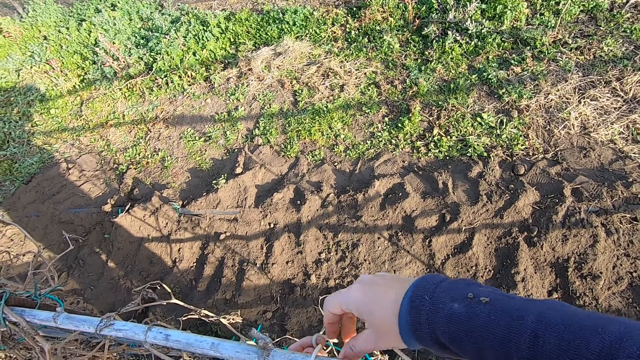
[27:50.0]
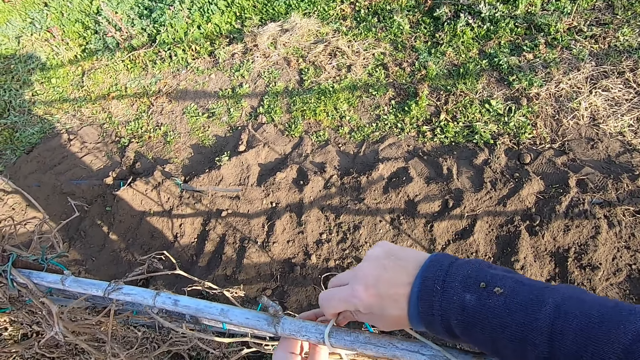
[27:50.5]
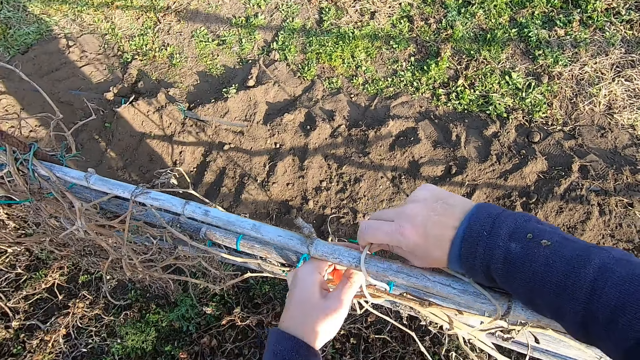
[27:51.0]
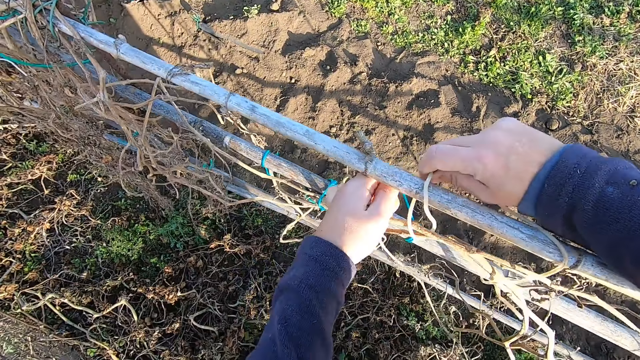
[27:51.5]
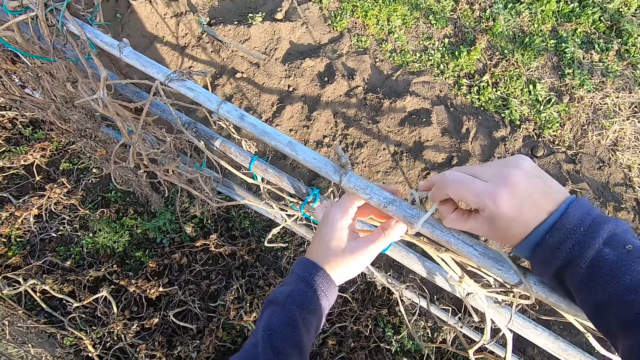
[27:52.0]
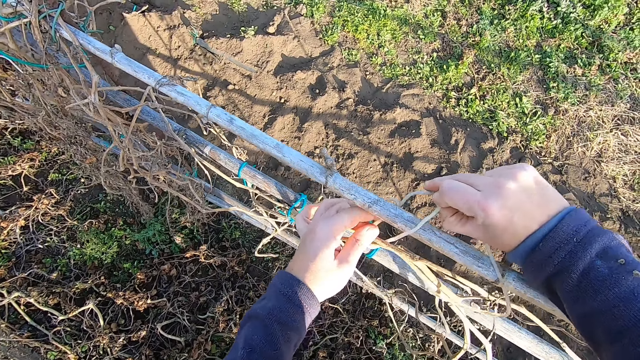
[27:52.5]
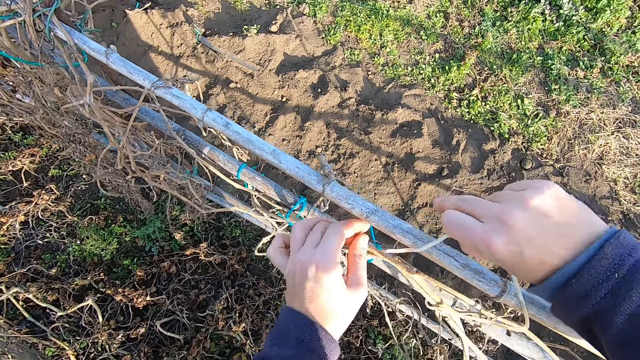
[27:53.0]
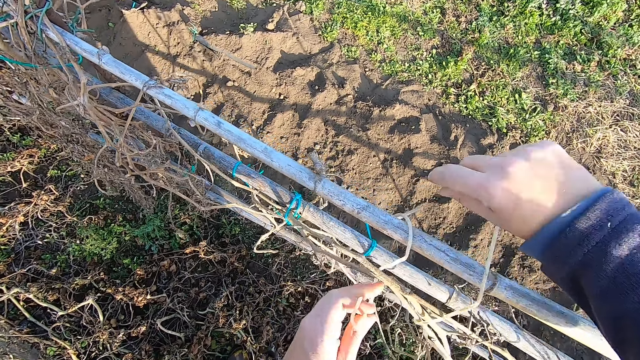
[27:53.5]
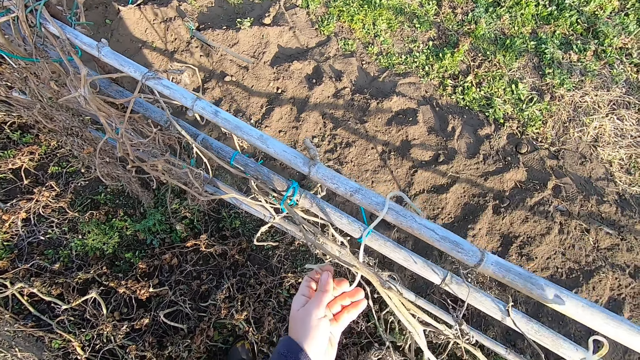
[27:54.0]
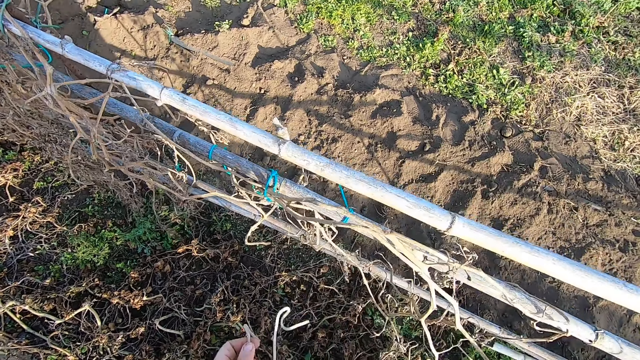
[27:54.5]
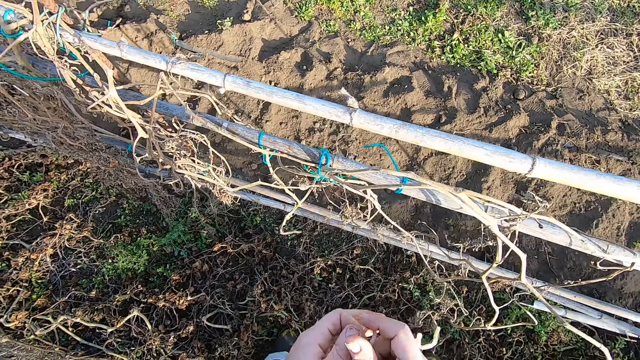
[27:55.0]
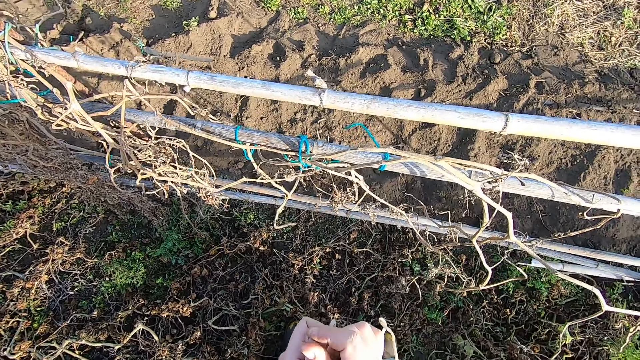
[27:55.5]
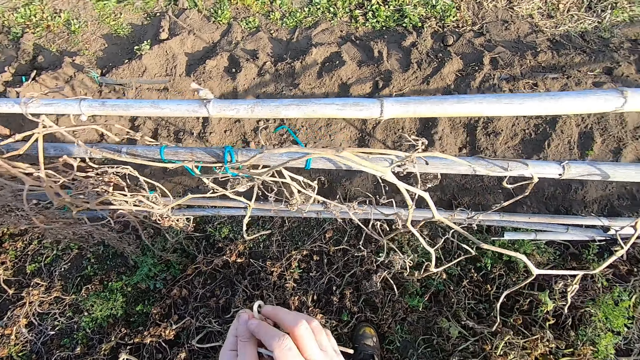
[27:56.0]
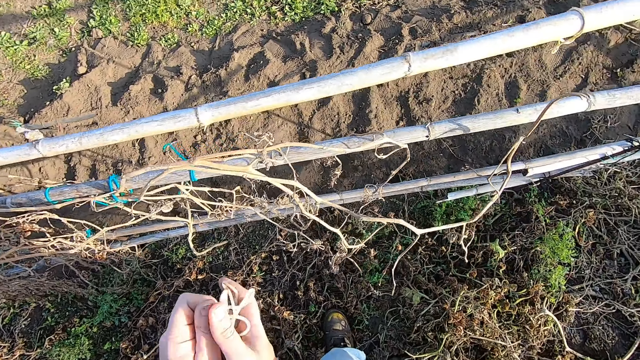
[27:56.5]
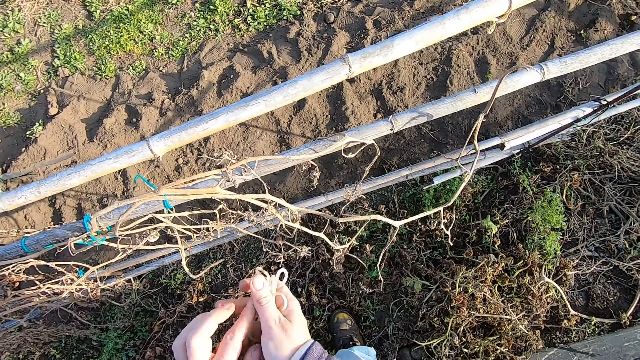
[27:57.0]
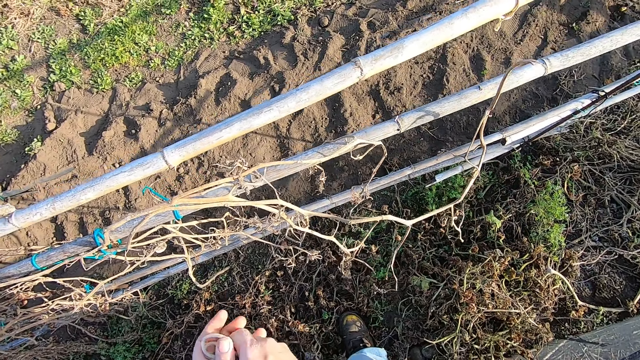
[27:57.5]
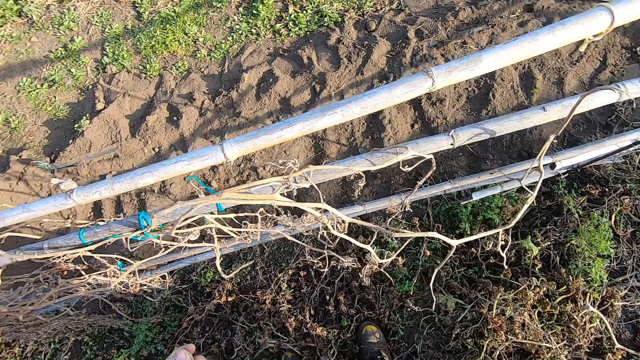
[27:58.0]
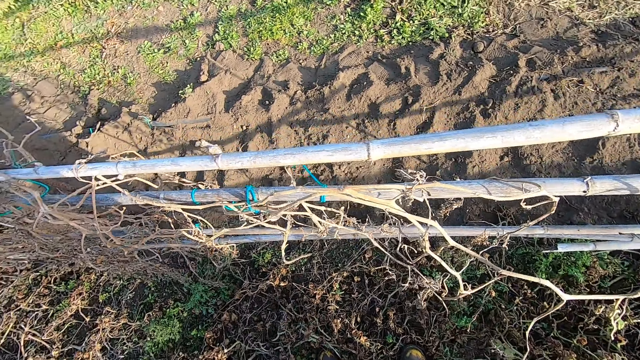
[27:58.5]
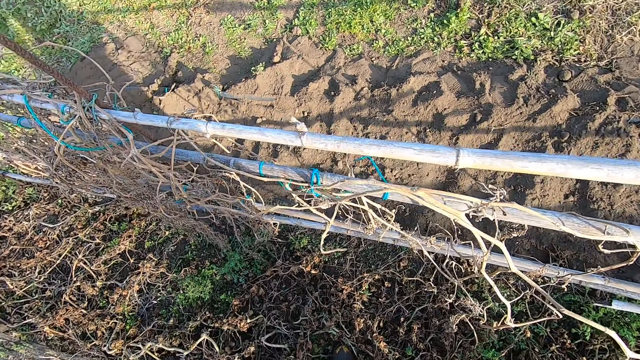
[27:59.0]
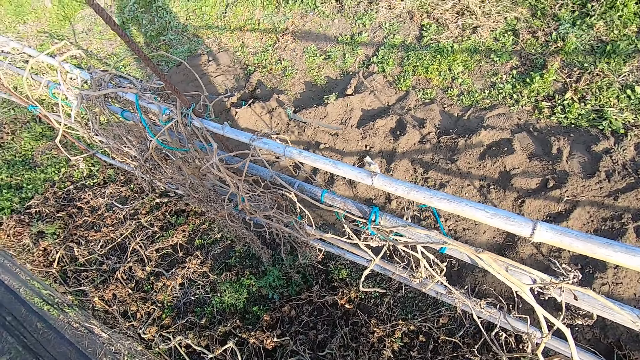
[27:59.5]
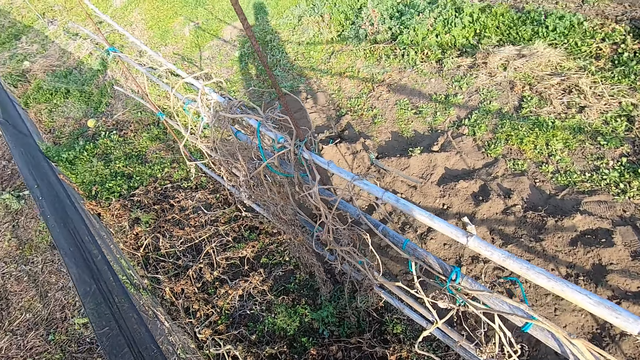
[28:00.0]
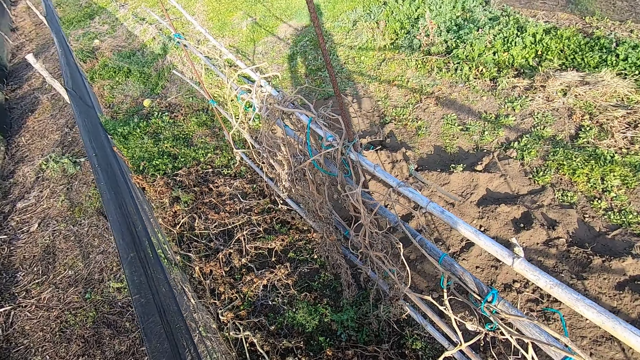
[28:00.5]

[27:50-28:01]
The camera wearer removes a string on the bamboos. They squeeze the ropes together. They fold a string in hands.

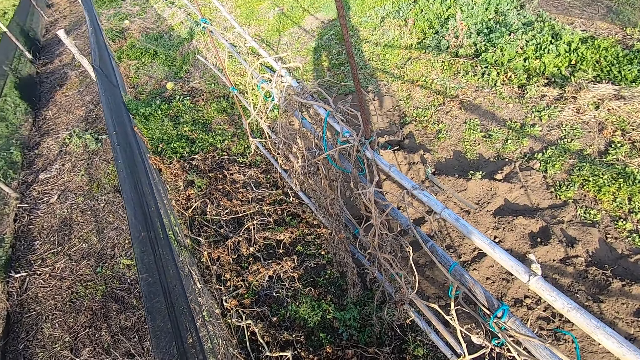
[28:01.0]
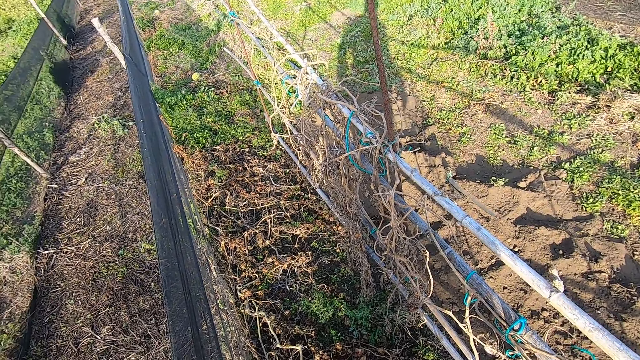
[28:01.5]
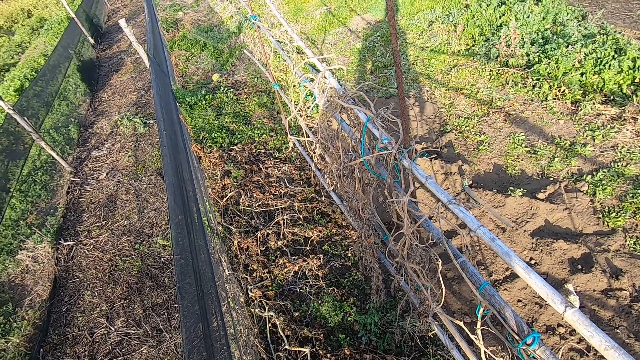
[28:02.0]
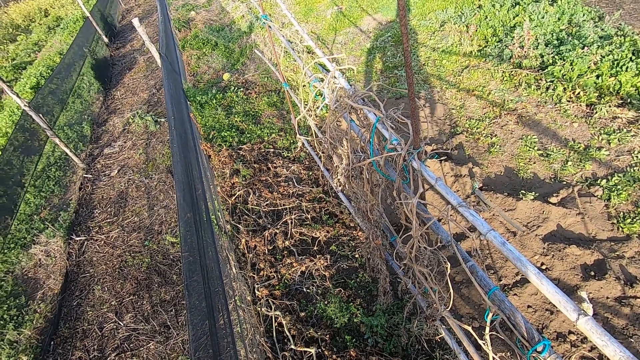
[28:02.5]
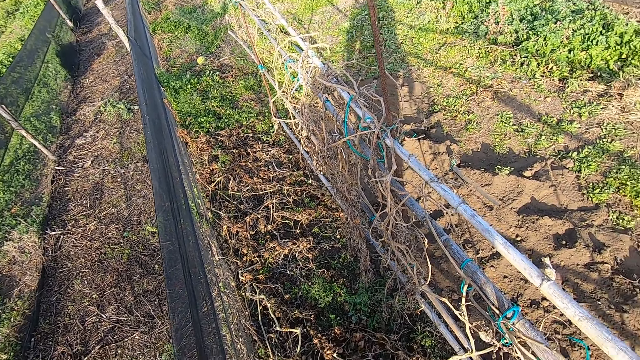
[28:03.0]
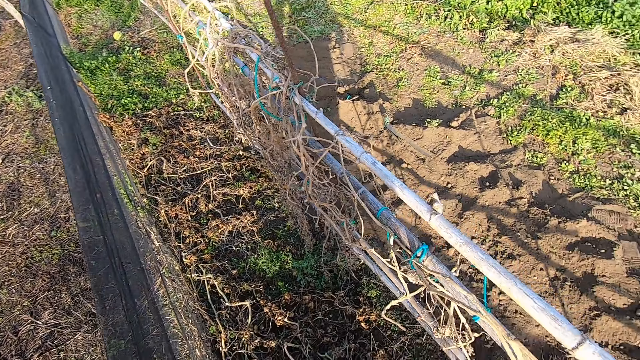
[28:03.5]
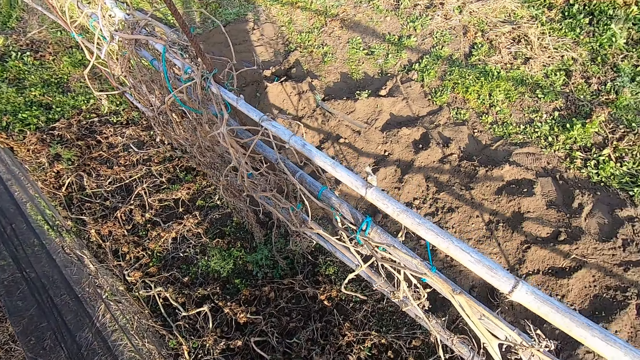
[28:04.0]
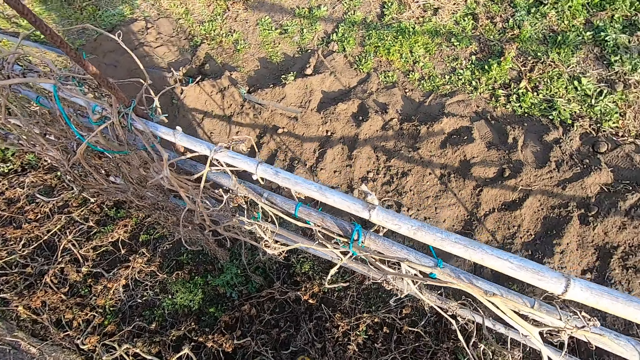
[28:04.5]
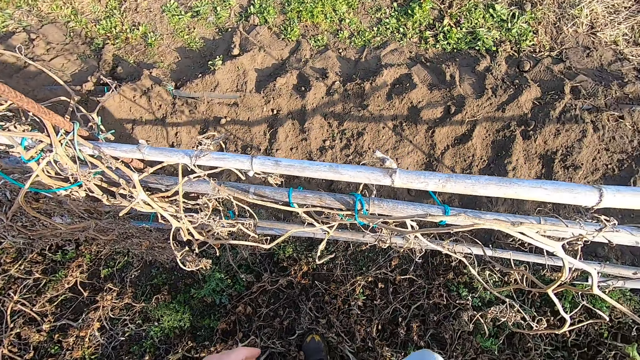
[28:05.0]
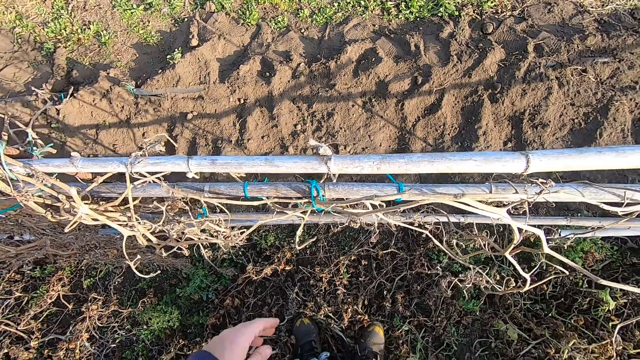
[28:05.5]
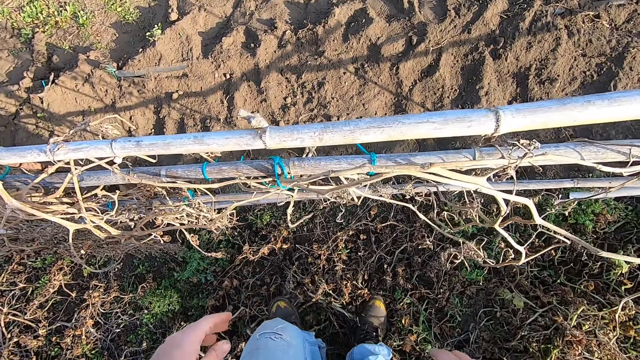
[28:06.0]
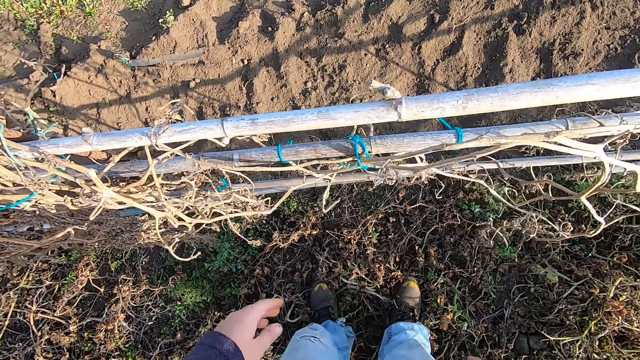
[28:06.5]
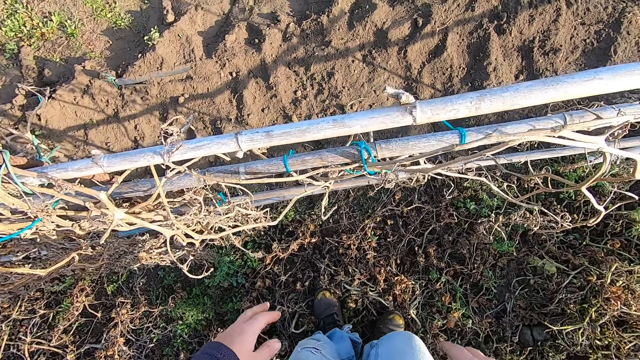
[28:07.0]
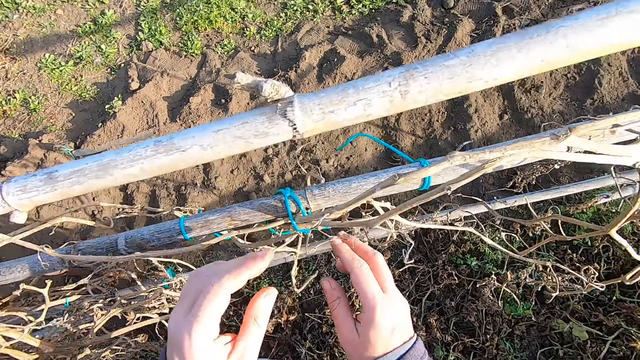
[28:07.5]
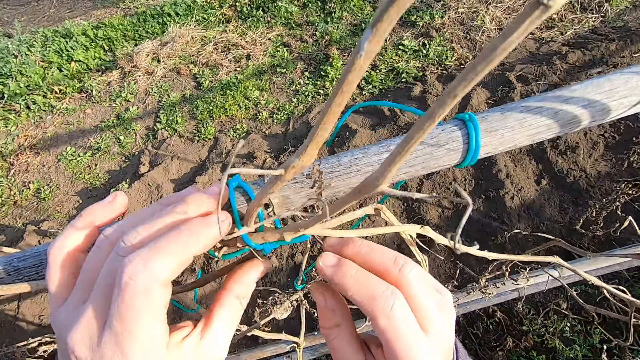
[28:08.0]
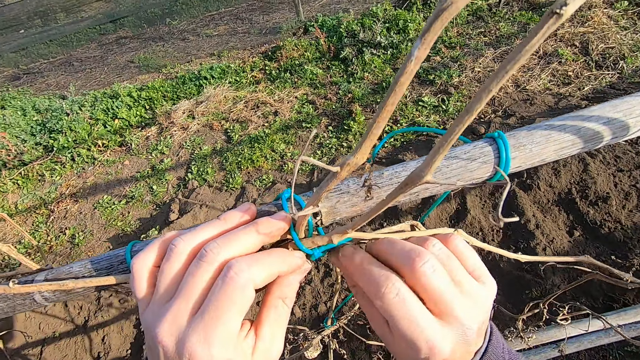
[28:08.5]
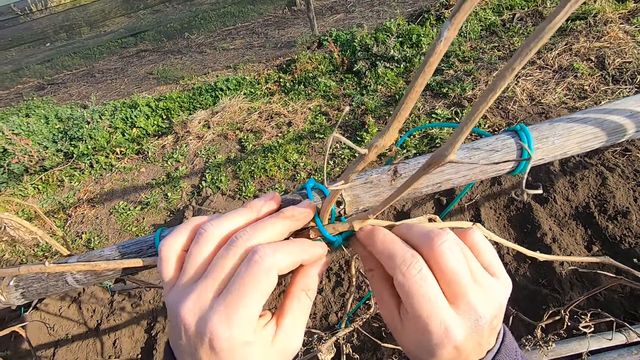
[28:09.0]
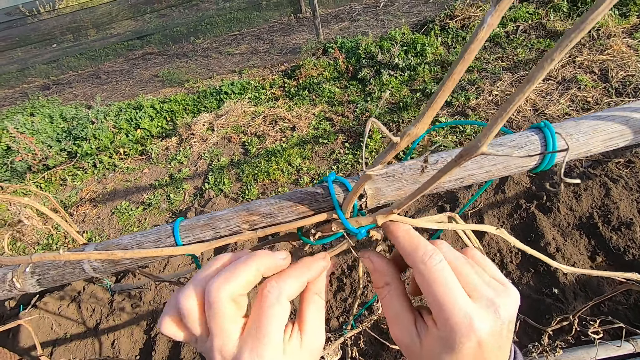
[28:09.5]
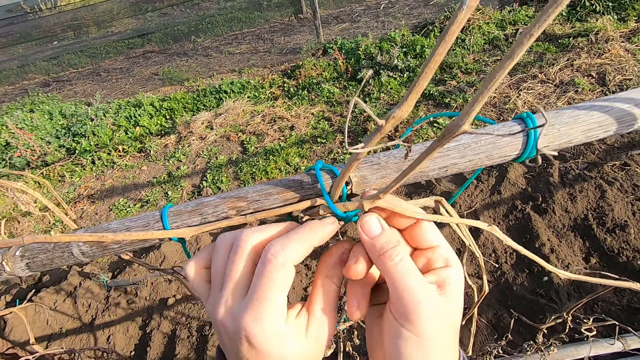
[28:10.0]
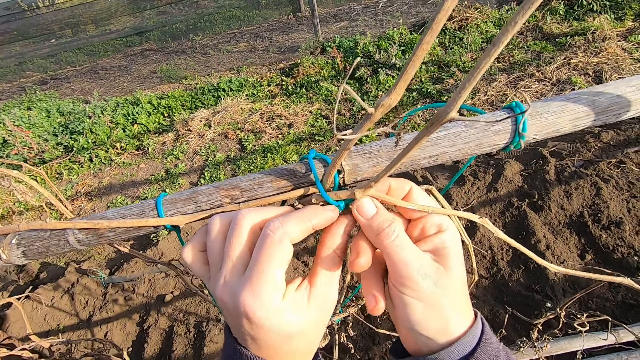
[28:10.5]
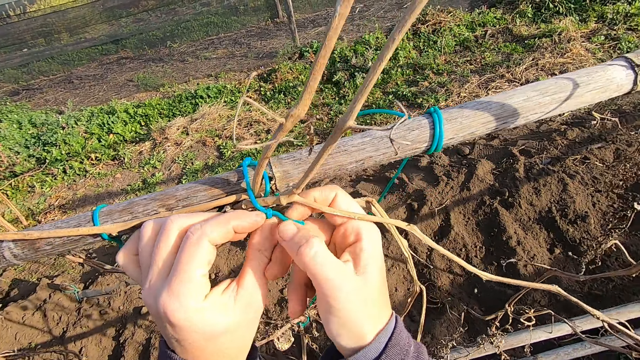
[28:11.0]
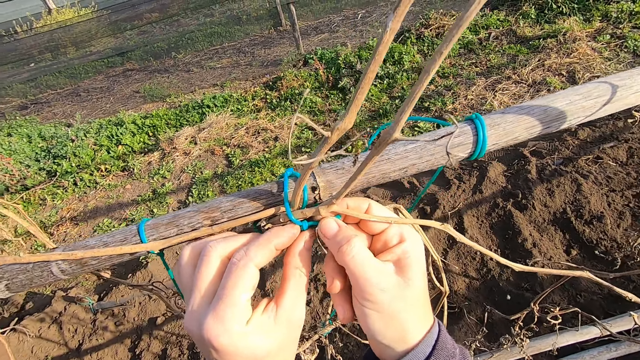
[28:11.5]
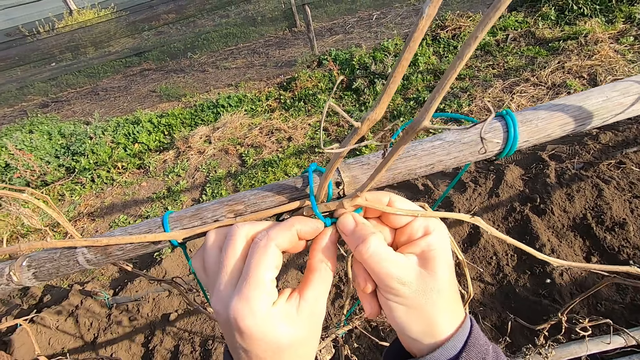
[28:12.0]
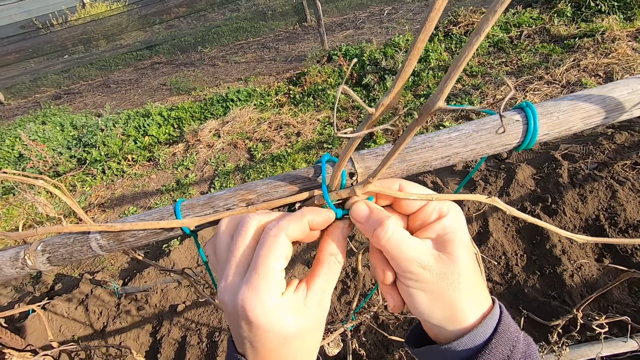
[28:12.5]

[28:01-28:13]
The camera wearer walks on dry leaves. They untie a knot of rope on a dry tomato stem.
